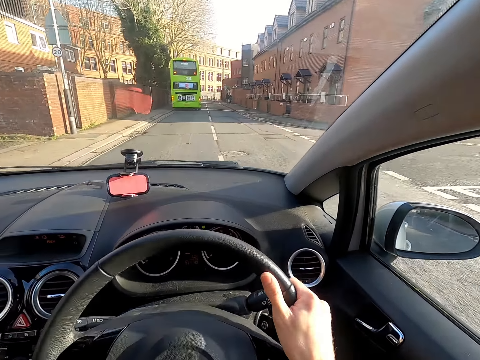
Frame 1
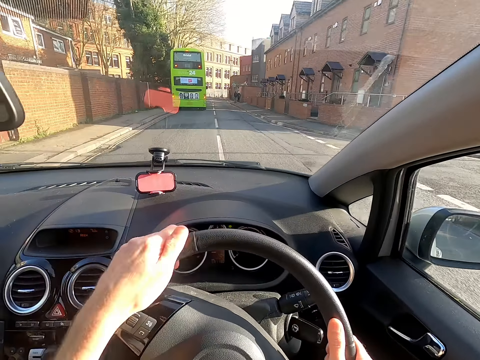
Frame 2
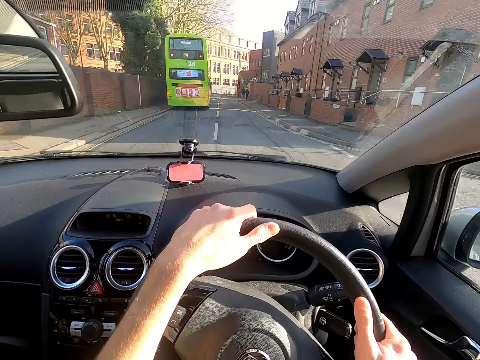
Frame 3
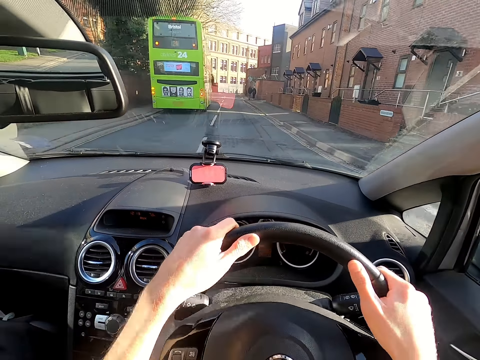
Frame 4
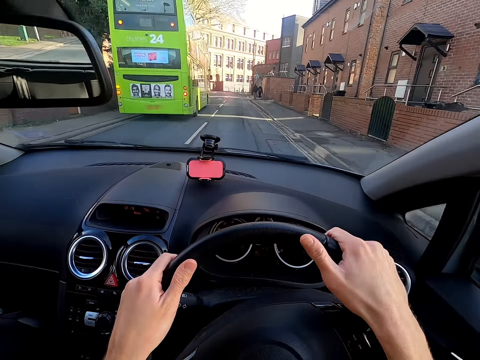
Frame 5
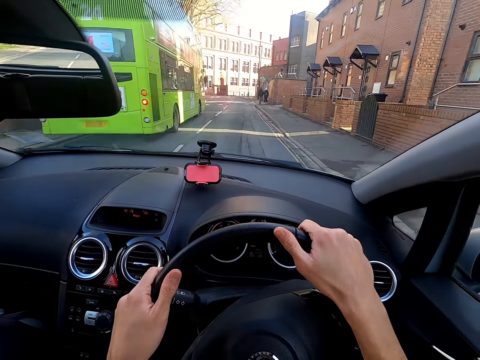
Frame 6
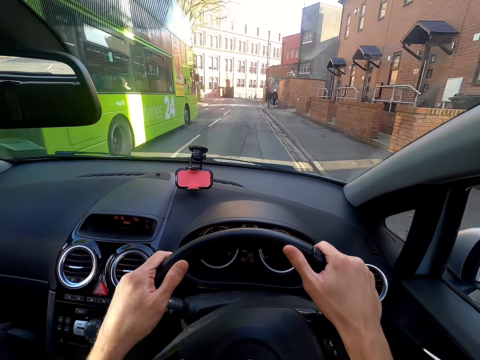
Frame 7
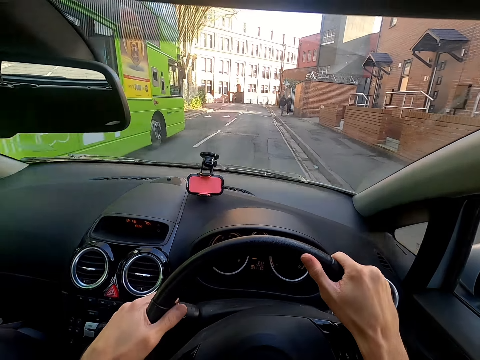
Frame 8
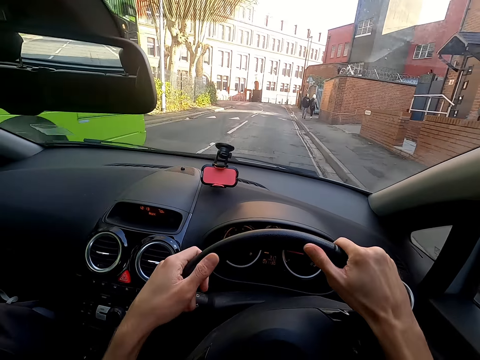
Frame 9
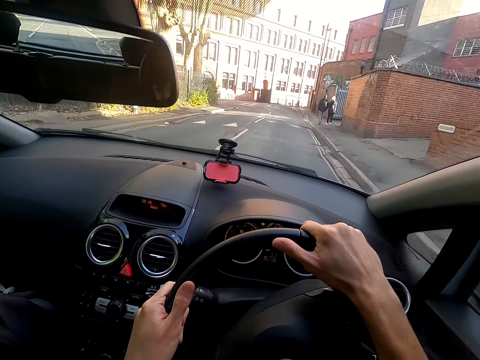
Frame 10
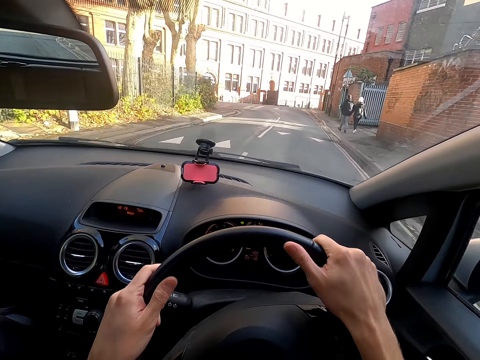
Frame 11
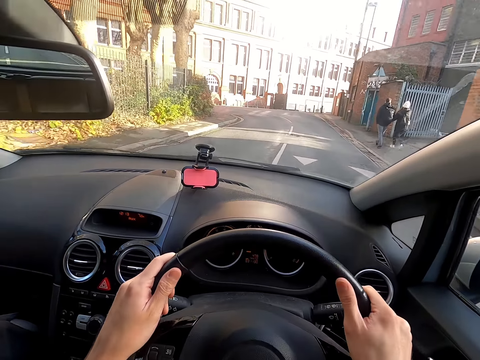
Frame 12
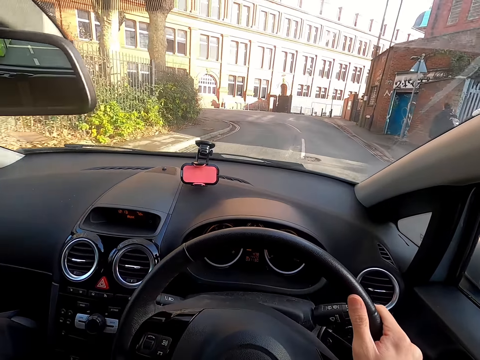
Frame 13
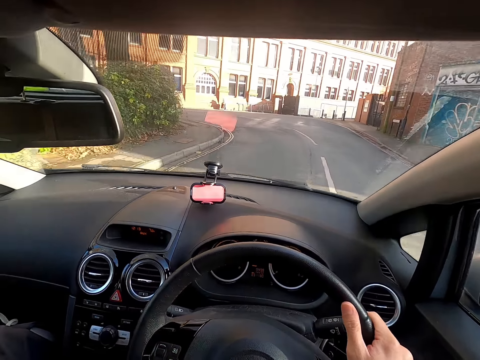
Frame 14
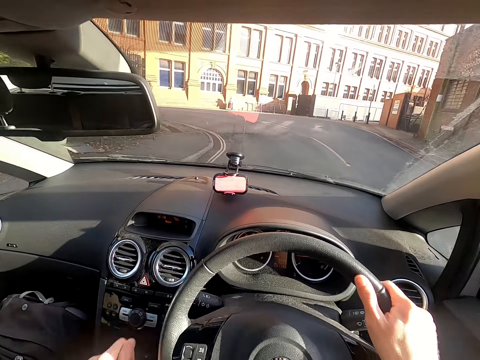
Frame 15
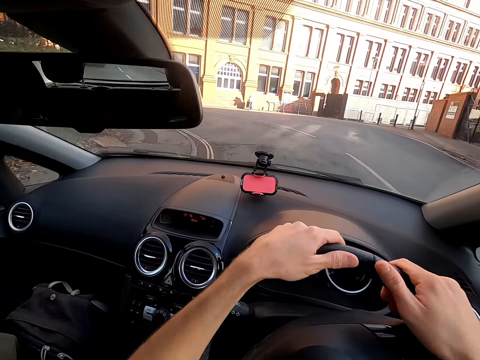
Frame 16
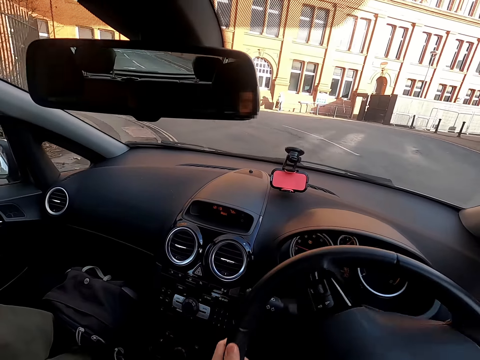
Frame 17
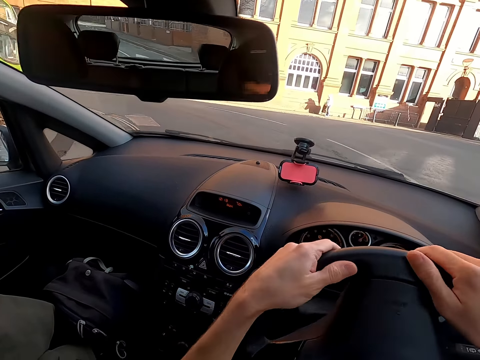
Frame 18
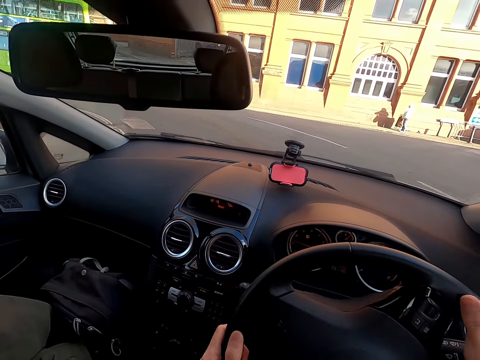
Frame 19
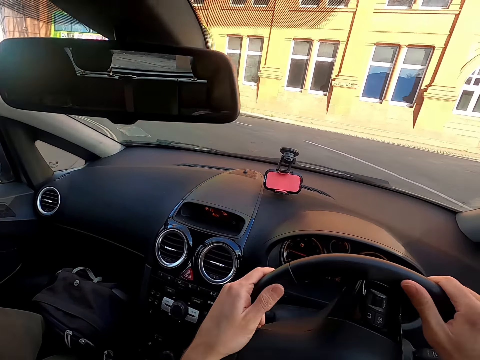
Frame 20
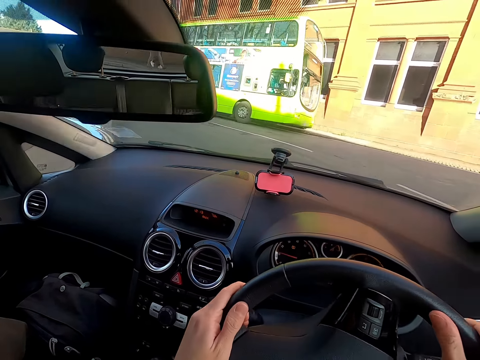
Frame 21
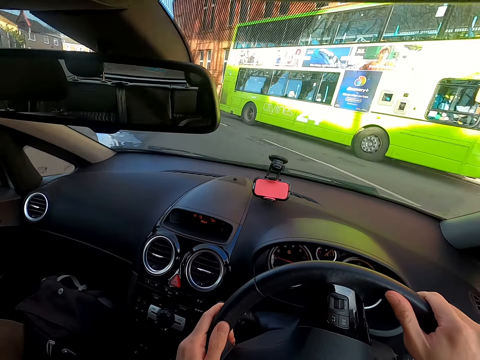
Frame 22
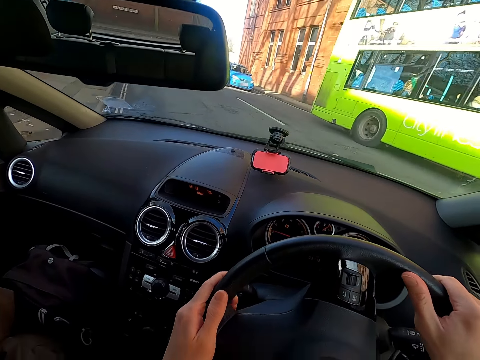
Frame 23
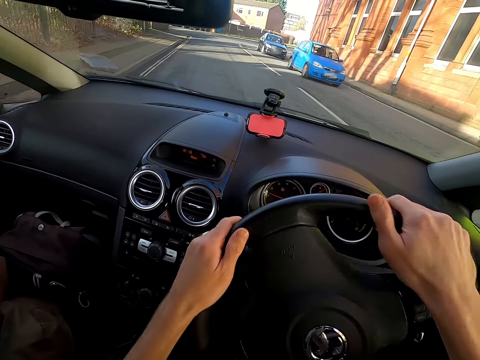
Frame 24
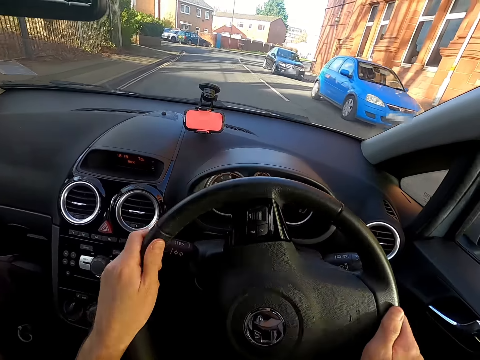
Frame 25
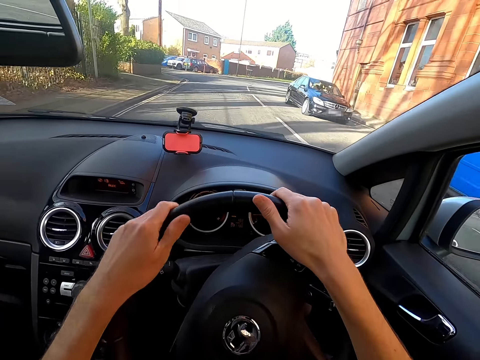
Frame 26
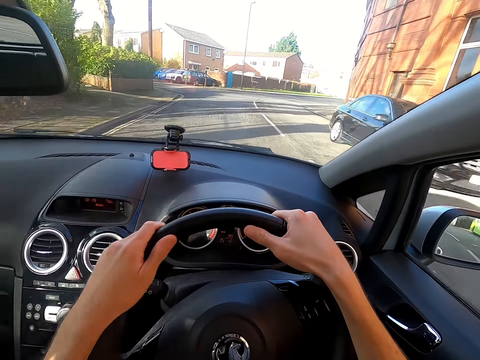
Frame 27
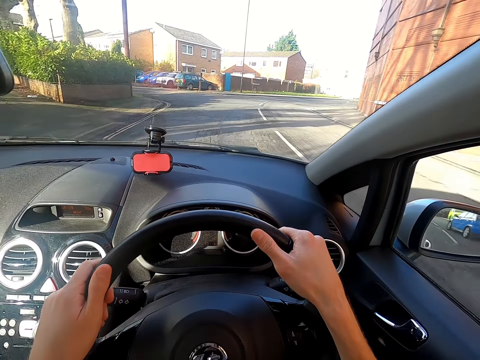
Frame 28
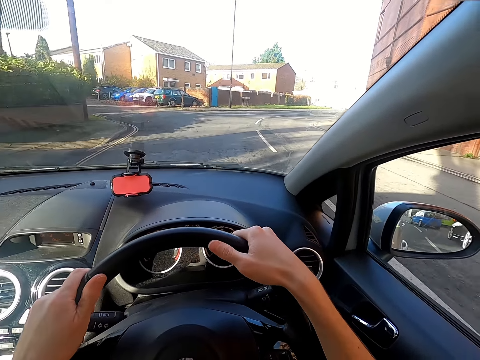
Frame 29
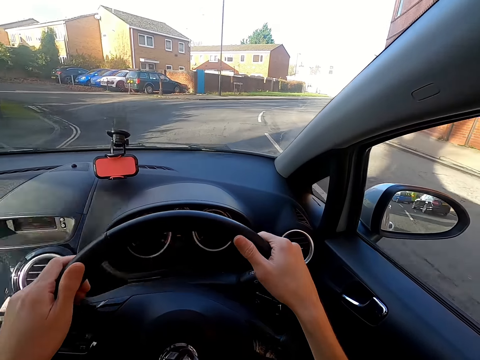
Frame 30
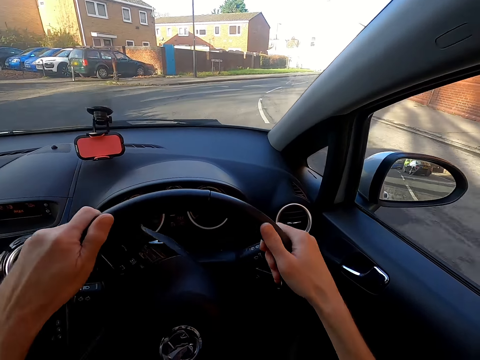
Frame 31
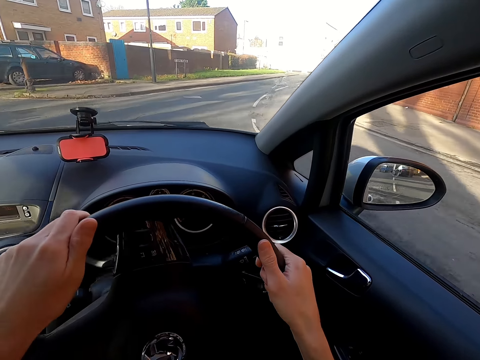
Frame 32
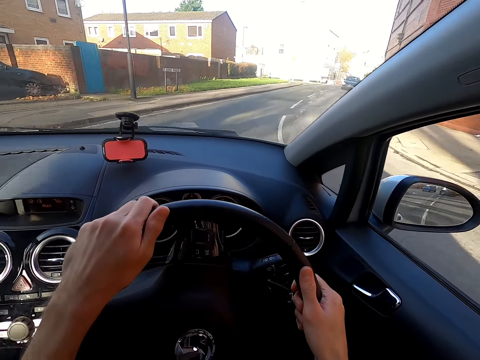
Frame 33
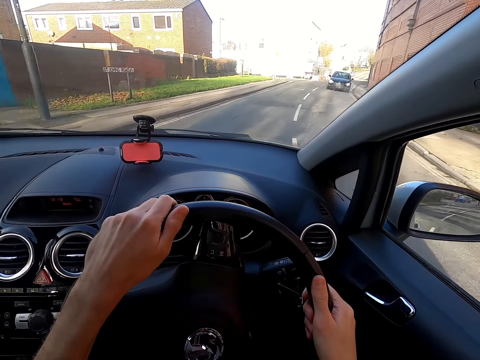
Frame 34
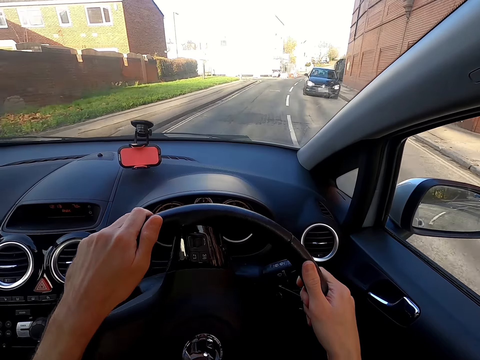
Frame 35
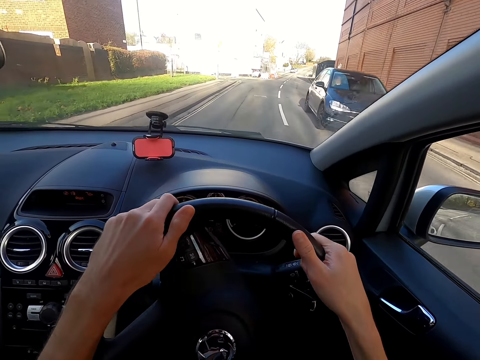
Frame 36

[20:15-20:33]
The camera wearer pushes the turn signal lever with his left hand. He moves the gear stick with his left hand. He negotiates a corner. He drives.

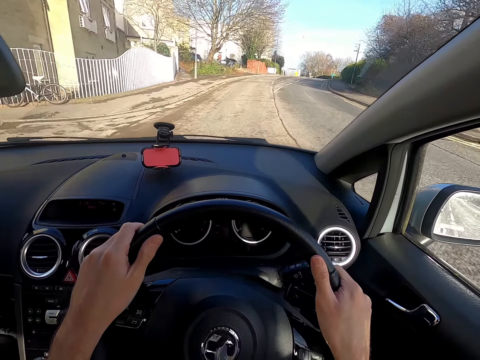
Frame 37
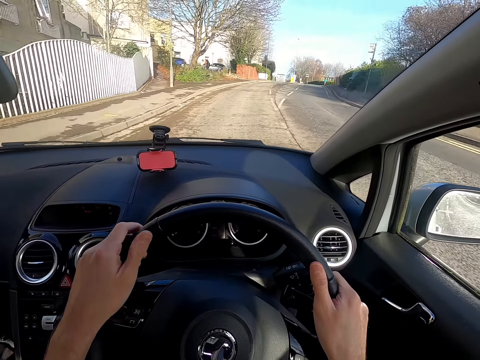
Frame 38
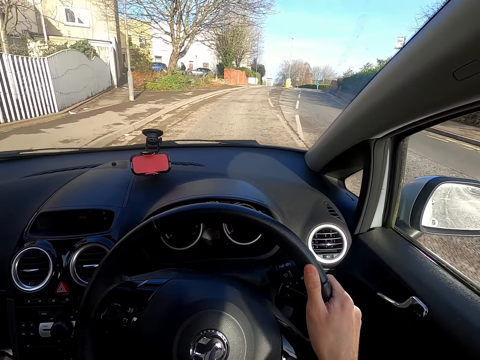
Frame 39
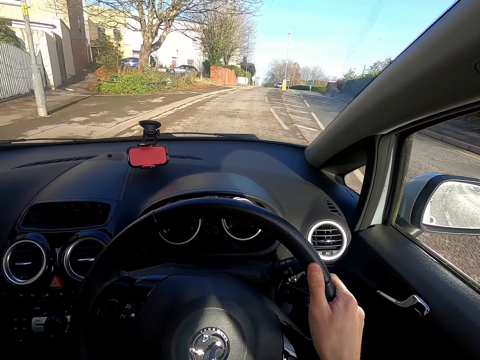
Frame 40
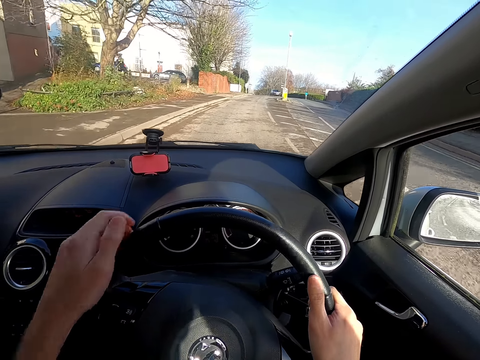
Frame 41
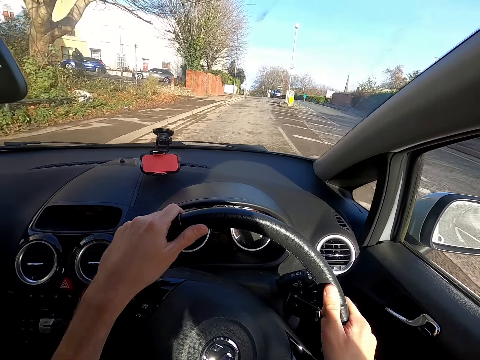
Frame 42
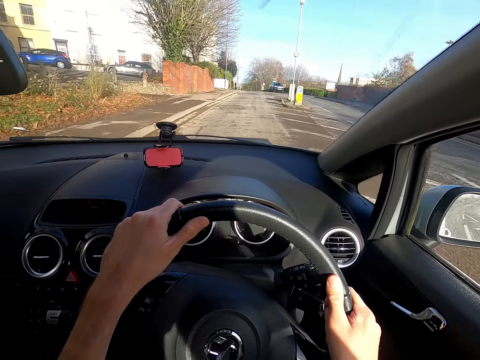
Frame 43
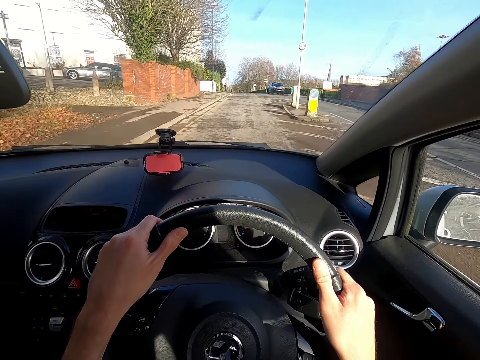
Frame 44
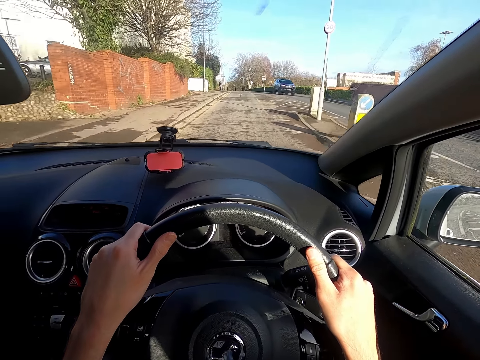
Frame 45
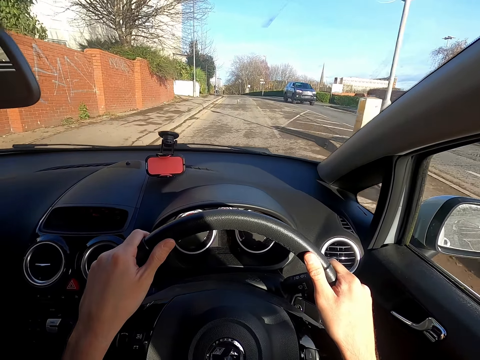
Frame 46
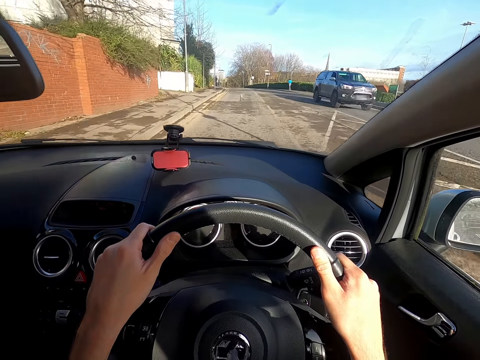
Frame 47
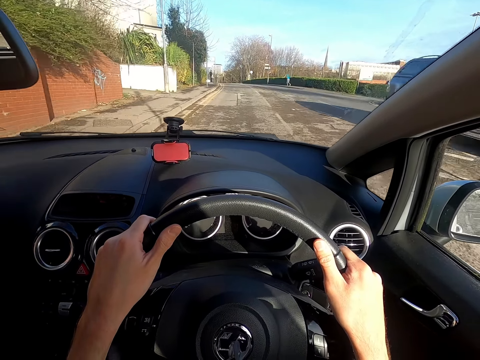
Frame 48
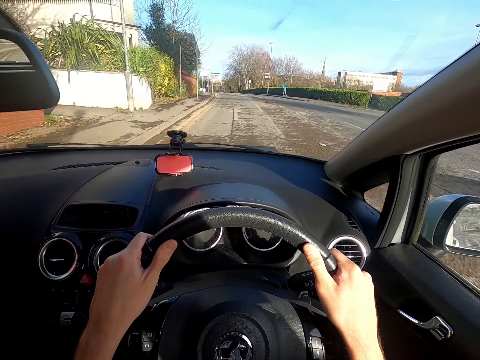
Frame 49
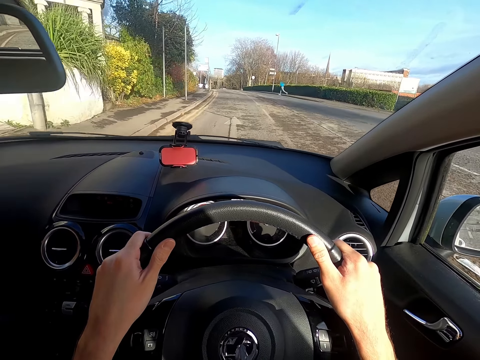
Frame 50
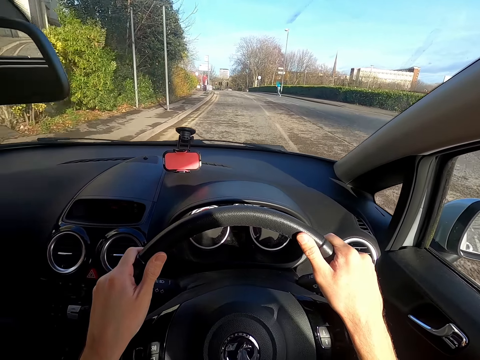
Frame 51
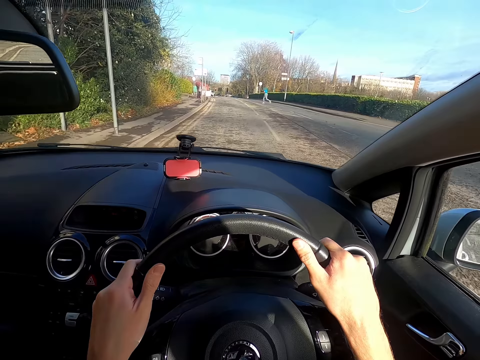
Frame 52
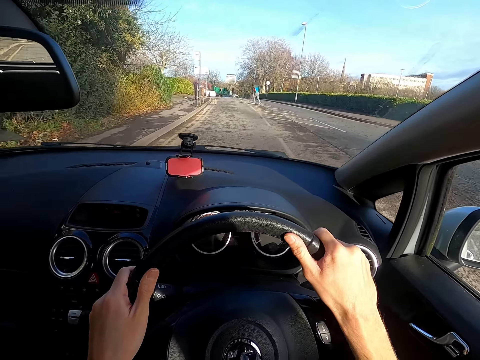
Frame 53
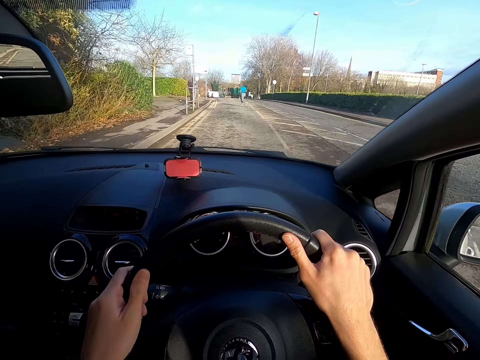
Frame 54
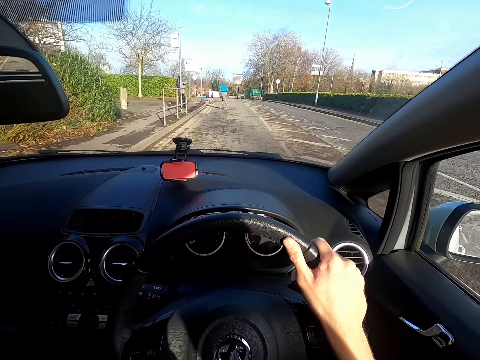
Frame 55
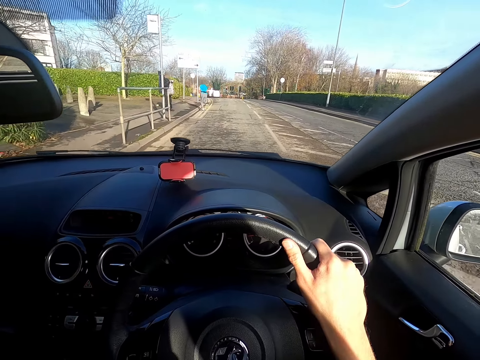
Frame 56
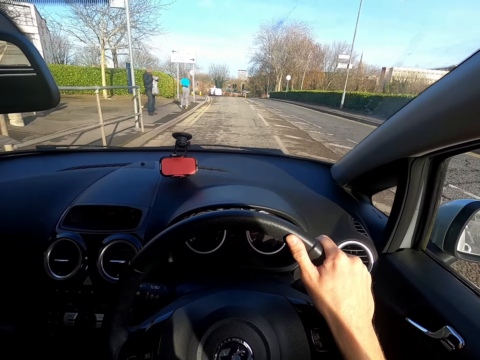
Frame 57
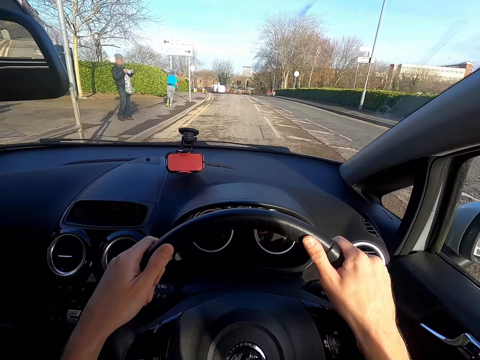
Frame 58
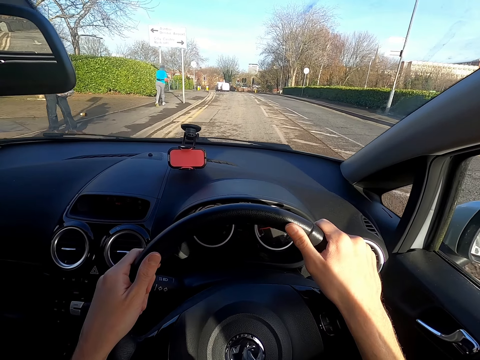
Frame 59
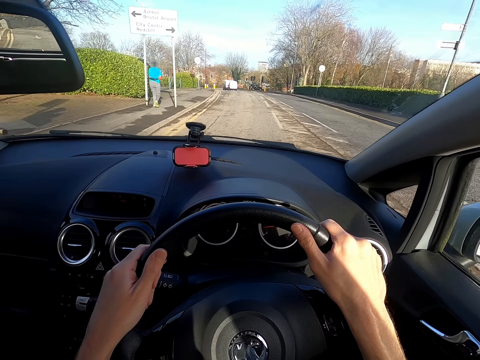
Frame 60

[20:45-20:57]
The camera wearer moves the gear stick with his left hand. He moves the gear stick again.
